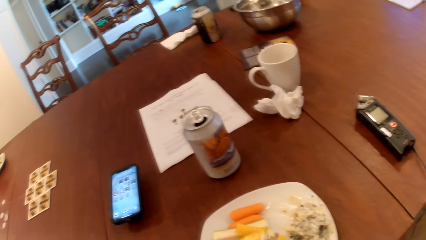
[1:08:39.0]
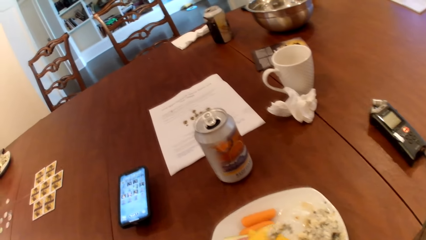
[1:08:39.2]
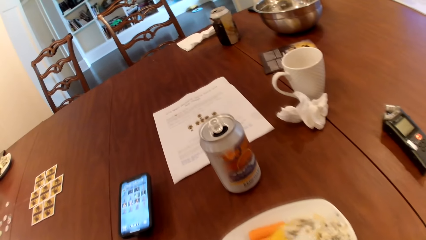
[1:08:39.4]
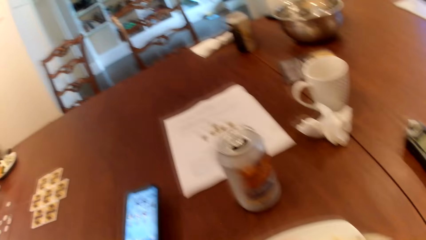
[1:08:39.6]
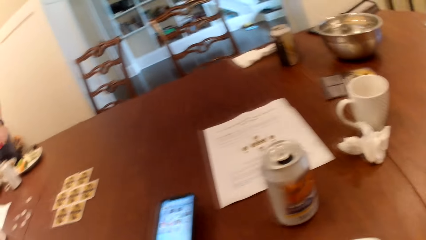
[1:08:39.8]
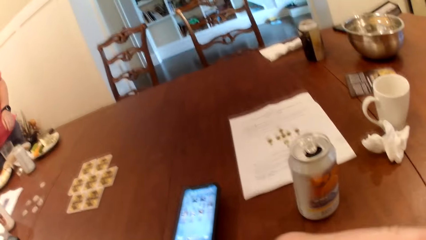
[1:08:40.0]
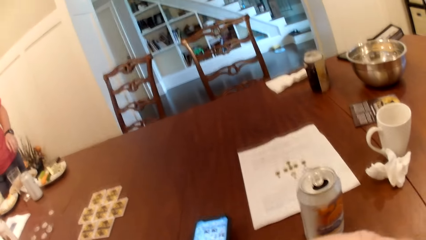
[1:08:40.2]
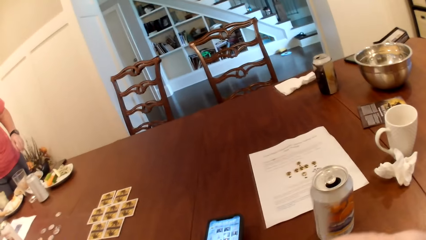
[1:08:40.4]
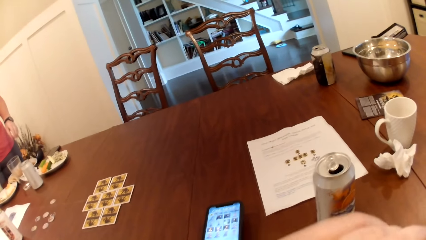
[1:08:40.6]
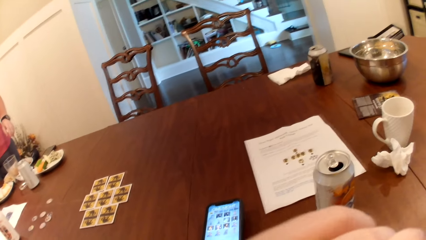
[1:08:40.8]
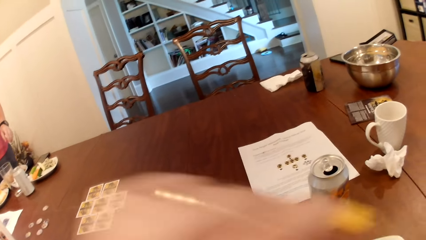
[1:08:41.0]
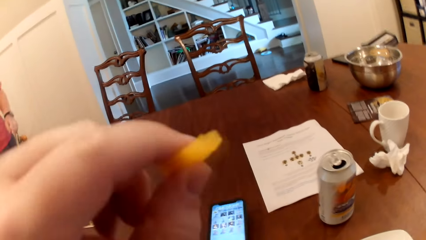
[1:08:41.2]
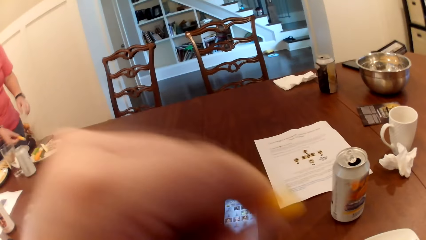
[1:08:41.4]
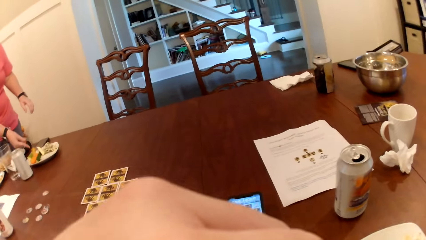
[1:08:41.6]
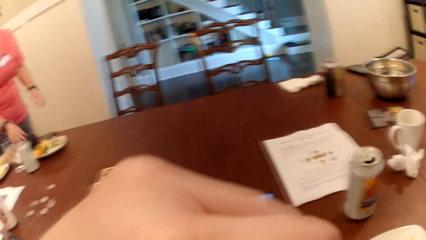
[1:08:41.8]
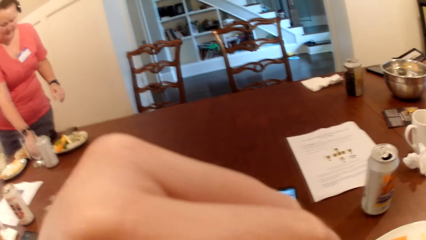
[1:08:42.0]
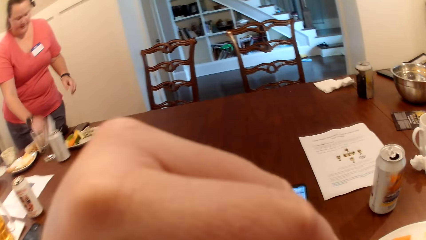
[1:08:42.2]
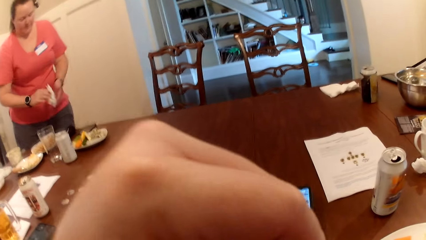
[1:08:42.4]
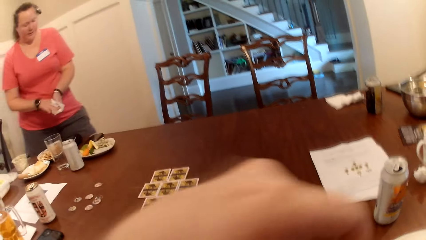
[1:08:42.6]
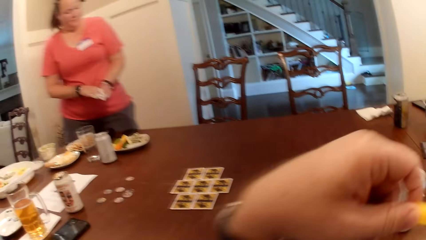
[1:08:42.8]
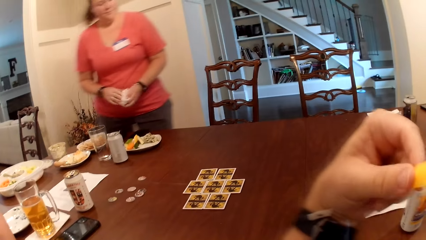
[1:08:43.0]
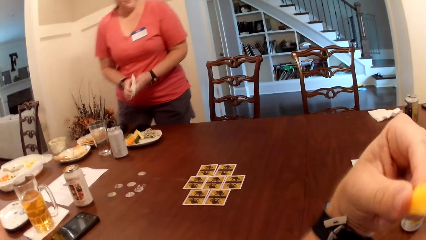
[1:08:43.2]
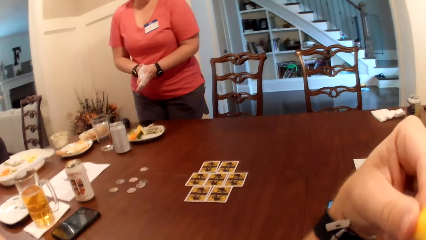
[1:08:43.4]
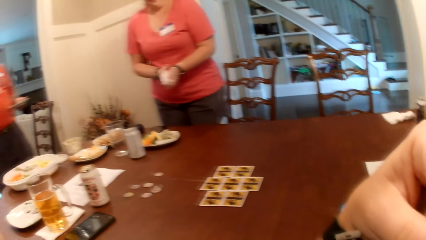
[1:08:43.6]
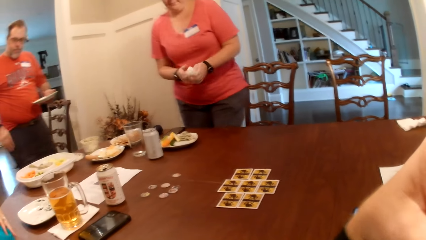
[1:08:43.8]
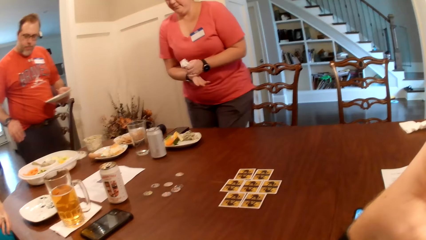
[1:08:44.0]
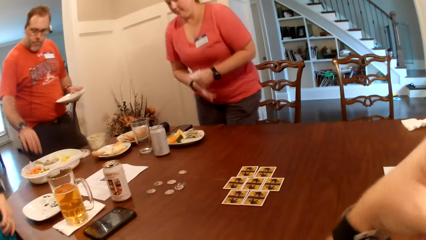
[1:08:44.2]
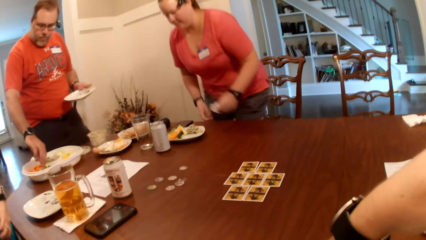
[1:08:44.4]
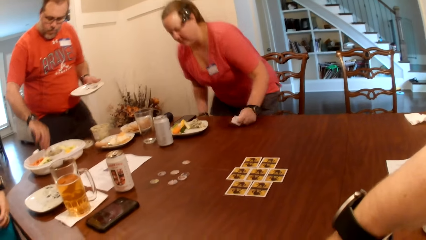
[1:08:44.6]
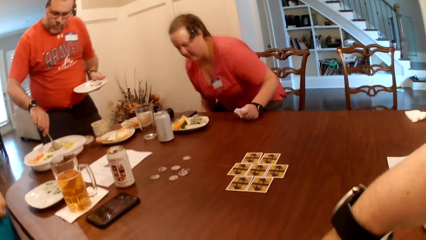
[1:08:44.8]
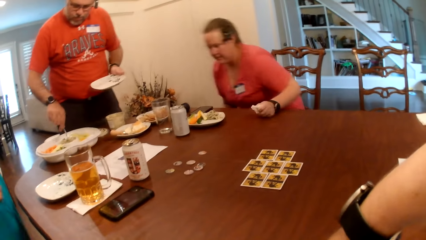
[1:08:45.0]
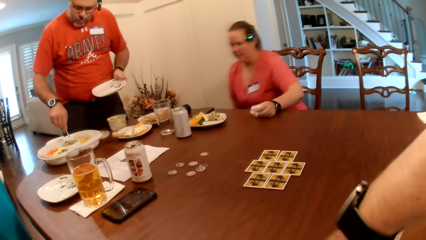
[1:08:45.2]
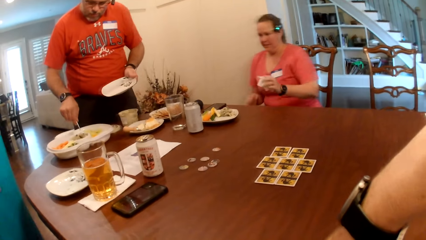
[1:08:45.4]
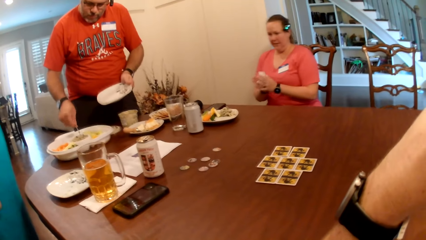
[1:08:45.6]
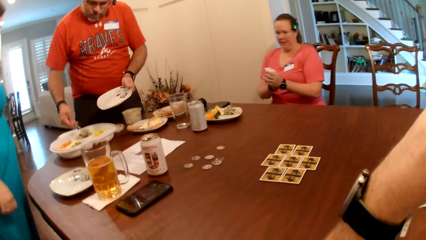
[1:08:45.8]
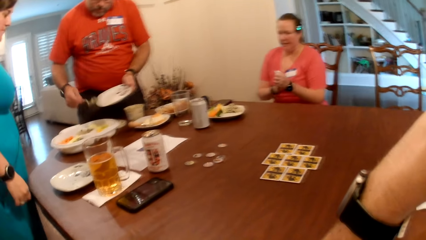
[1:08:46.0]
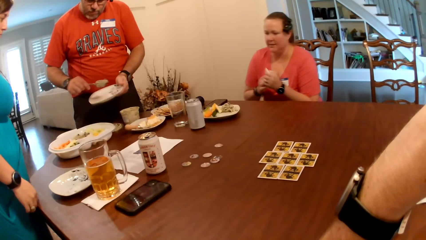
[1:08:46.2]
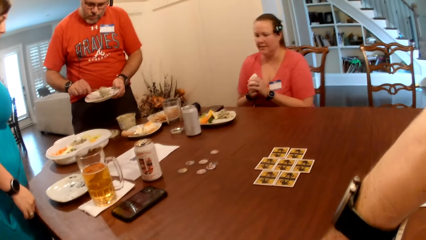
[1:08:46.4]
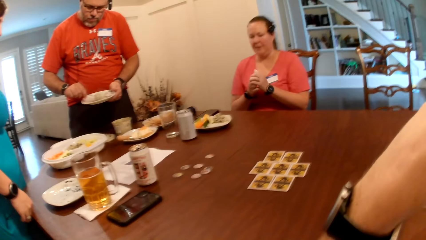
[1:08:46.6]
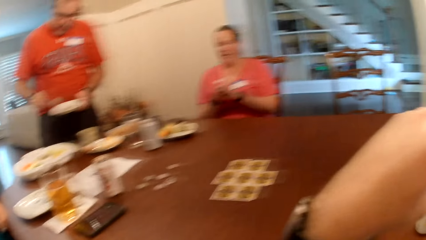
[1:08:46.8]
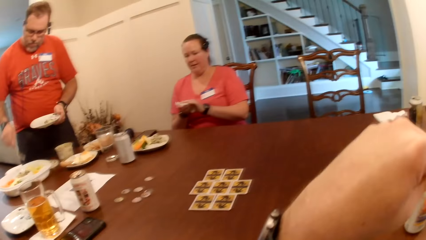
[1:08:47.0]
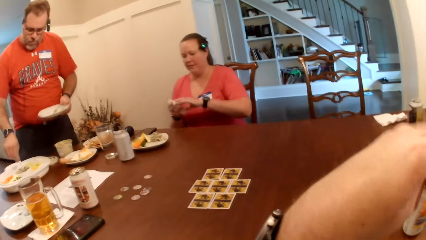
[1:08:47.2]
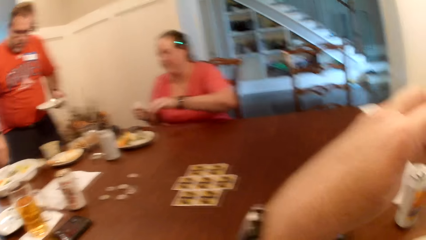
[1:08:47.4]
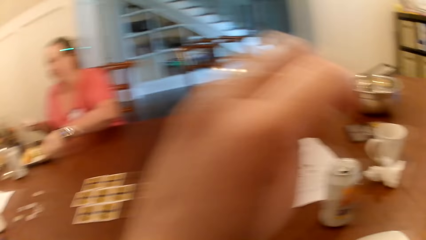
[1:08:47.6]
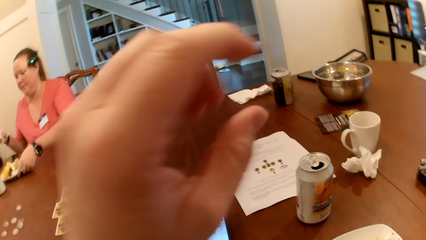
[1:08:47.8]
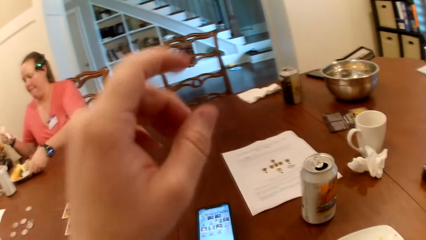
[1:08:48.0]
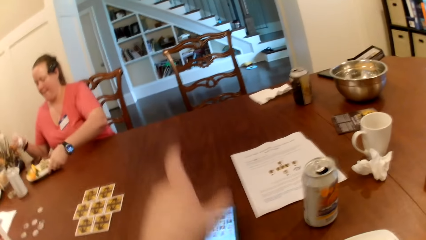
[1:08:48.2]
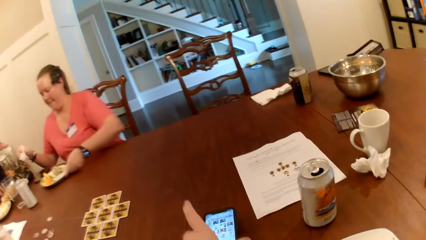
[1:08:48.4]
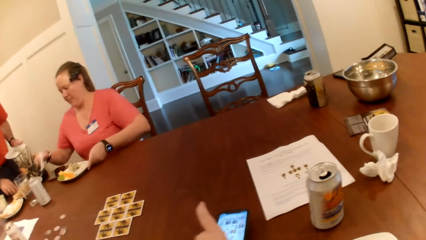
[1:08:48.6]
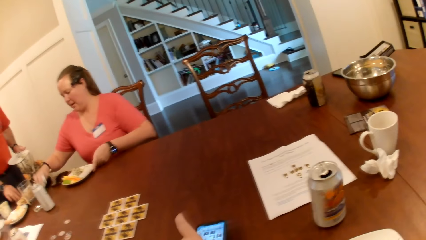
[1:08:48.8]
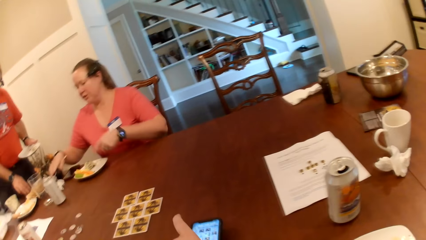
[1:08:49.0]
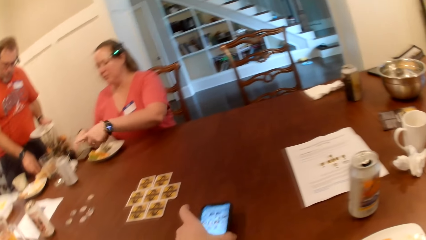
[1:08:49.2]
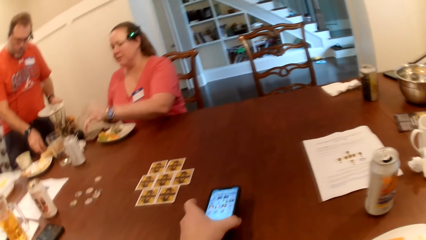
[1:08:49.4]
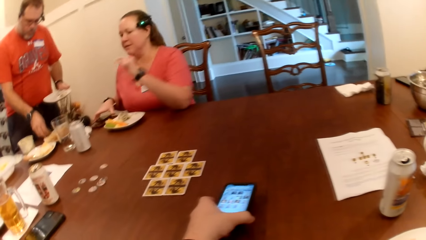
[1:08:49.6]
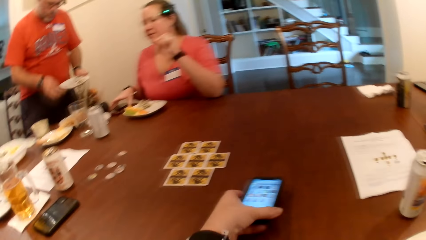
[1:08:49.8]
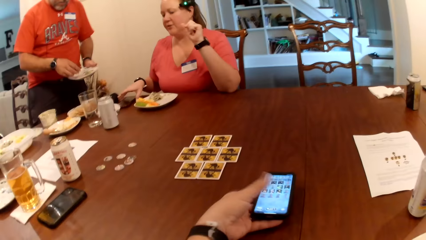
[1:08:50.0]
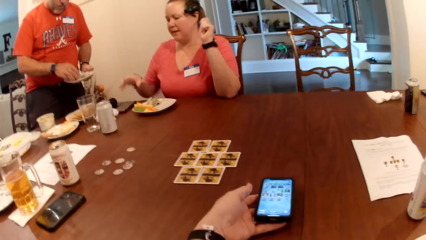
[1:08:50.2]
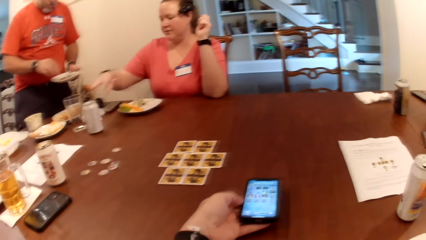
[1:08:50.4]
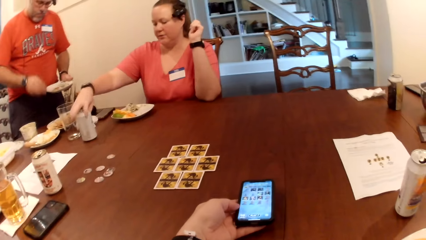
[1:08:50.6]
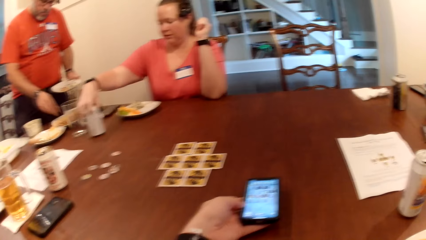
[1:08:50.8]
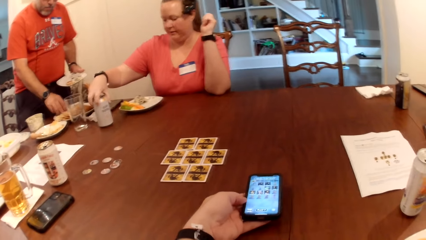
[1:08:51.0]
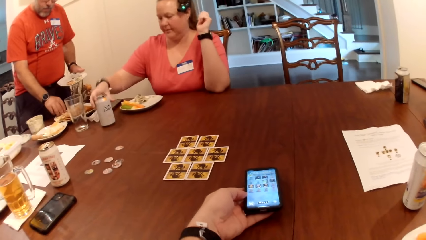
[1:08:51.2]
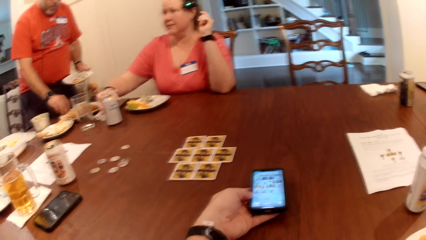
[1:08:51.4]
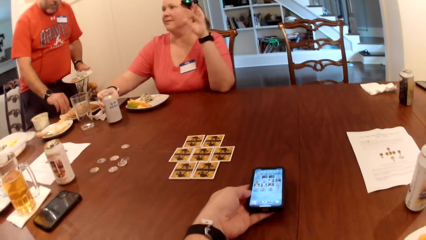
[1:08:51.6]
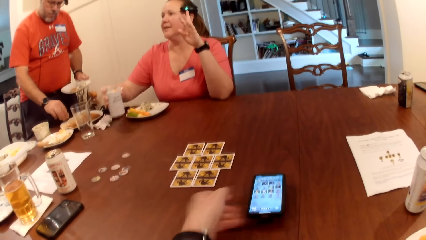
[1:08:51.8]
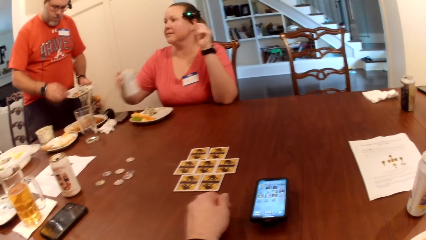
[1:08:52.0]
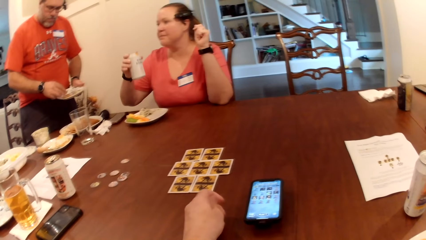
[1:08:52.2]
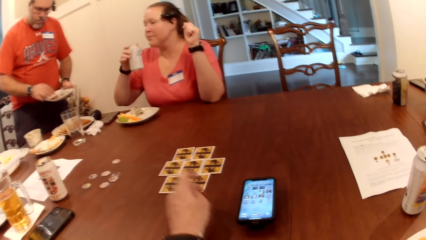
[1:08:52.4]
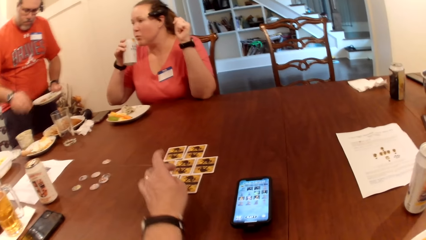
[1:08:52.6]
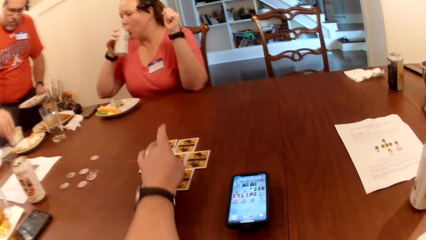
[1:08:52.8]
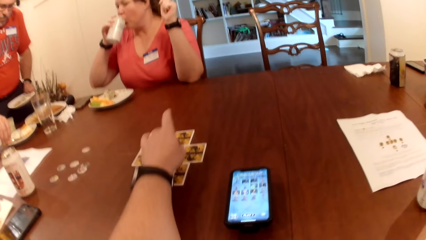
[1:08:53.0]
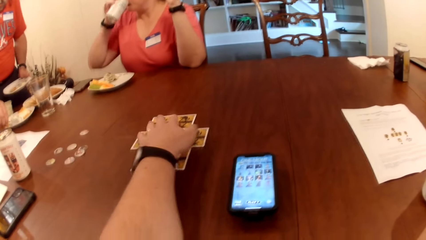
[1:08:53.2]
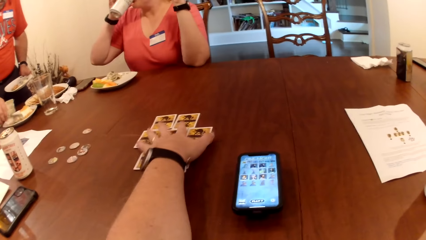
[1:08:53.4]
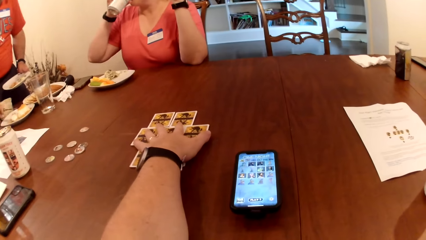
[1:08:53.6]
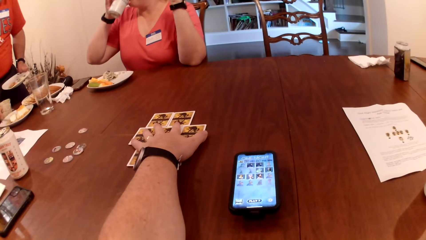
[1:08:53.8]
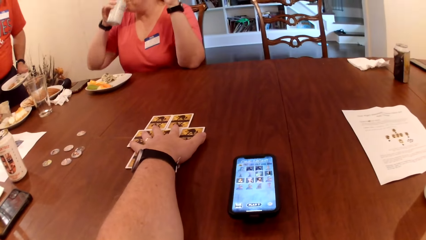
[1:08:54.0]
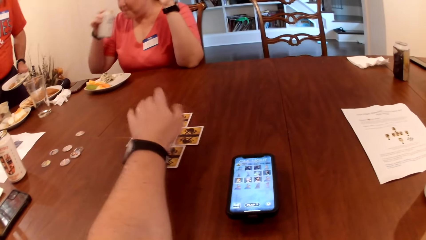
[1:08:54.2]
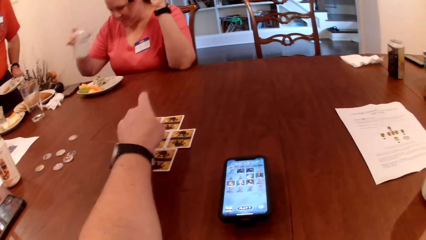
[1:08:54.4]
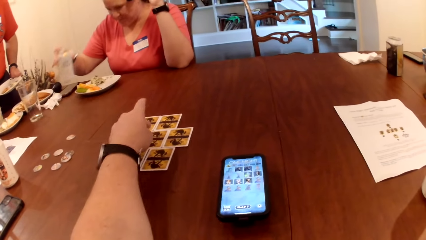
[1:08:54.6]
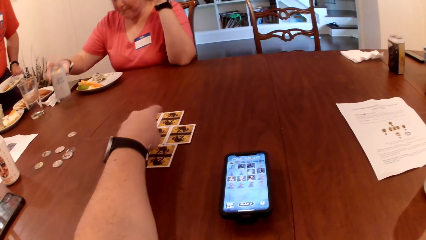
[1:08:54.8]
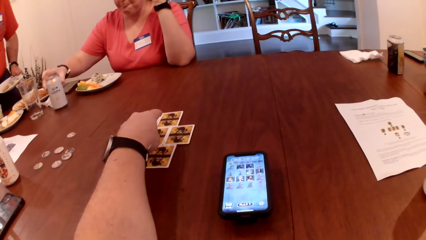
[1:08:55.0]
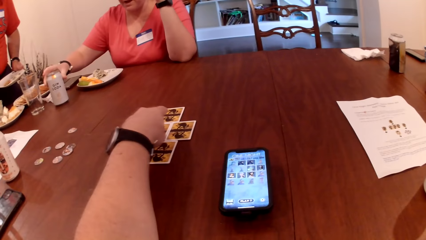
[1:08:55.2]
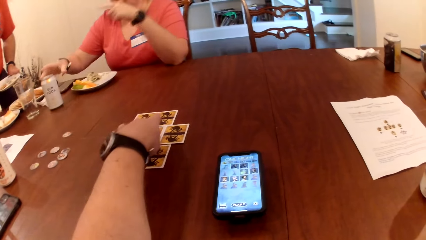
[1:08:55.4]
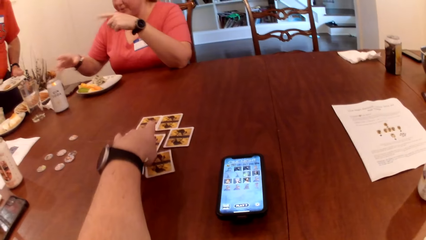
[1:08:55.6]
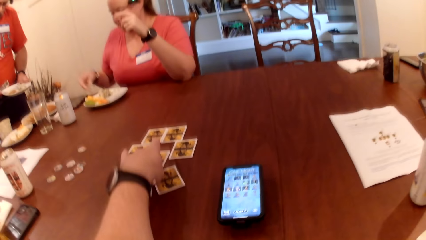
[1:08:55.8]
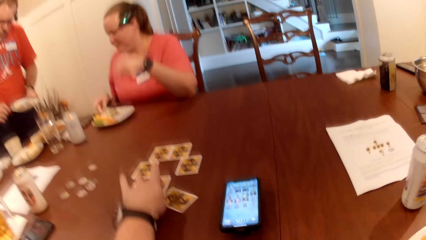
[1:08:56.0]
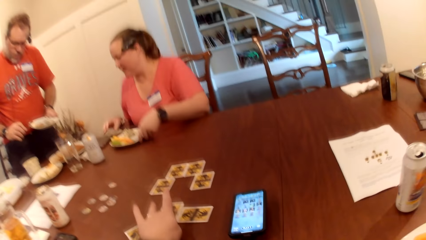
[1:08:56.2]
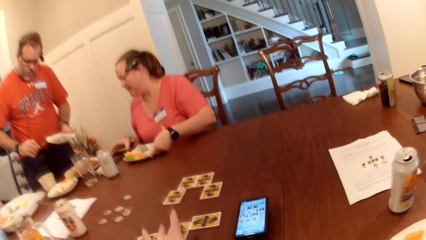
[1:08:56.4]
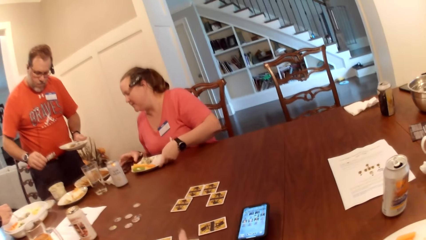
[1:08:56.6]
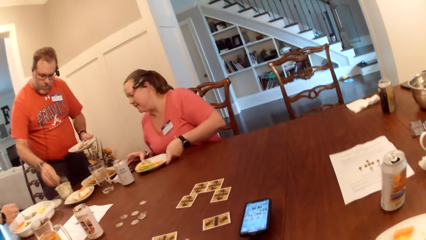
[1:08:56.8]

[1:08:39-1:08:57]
The camera wearer eats. The third woman drops a chip in the plate with her right hand and picks a tissue on the table with her right hand. The first woman cleans both her hands with a tissue paper. The man pours the dipping sauce into a plate with his right hand. The camera wearer moves the phone with his left hand. The man puts chips in the plate with his right hand. The third woman picks the phone on the table with her right hand and picks a can of soda on the table with her right hand. The camera wearer moves cards. The man picks a knife with his right hand. The camera wearer touches the cards on the table with his left hand. The man cuts cake with the knife in his right hand. The third woman places the can of soda on the table with her right hand. The man puts a piece of cake in the plate with his right hand. The camera wearer moves a card on the table with his left hand.
